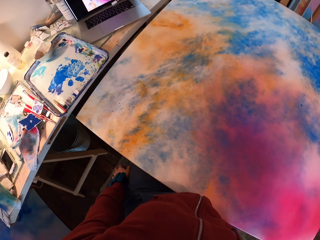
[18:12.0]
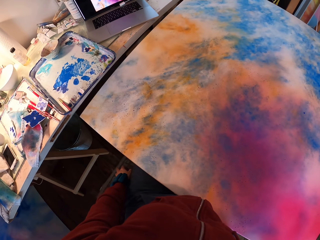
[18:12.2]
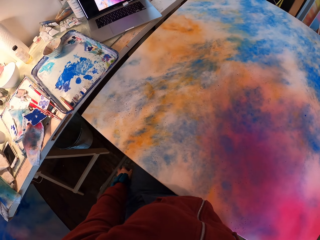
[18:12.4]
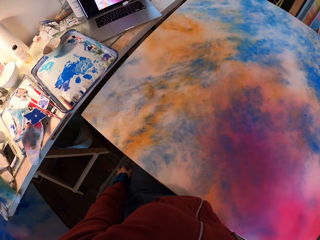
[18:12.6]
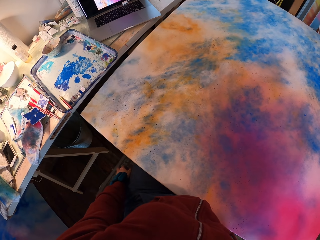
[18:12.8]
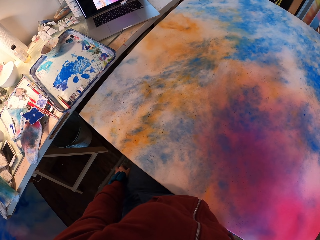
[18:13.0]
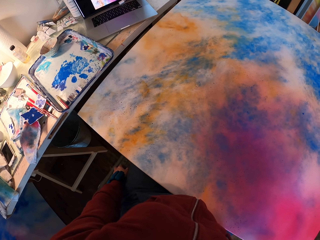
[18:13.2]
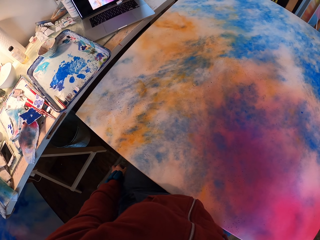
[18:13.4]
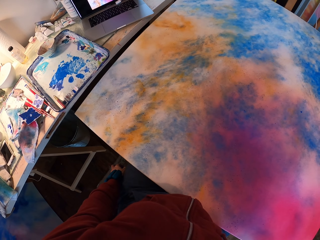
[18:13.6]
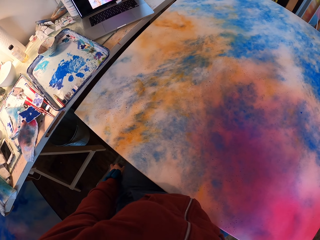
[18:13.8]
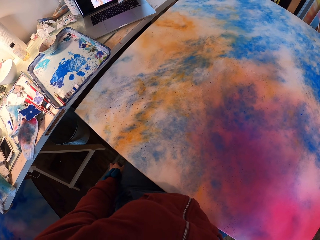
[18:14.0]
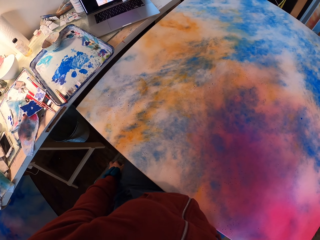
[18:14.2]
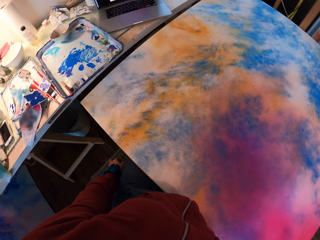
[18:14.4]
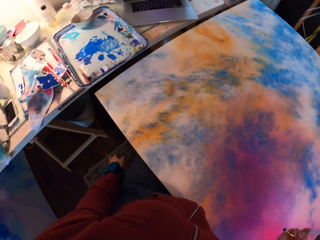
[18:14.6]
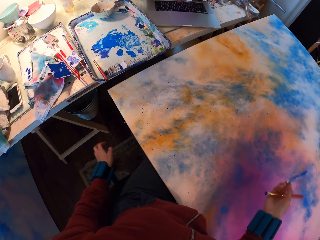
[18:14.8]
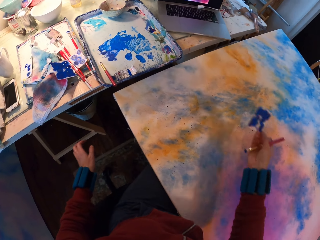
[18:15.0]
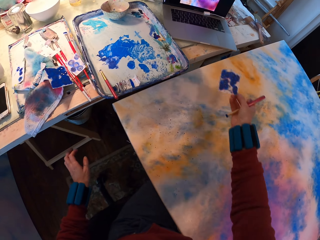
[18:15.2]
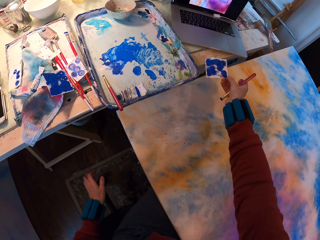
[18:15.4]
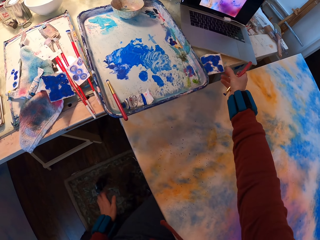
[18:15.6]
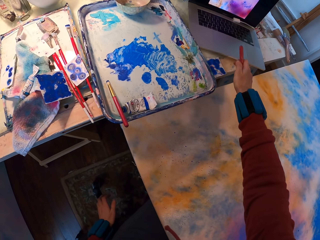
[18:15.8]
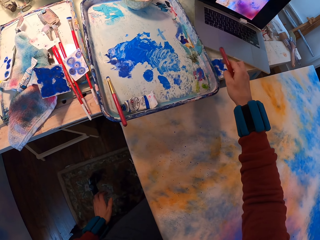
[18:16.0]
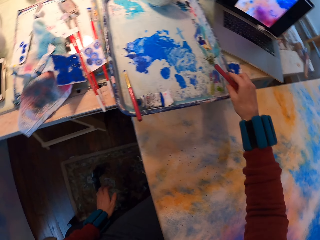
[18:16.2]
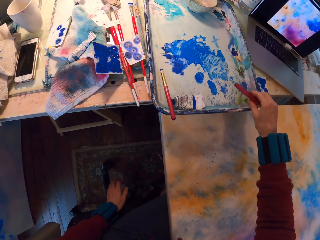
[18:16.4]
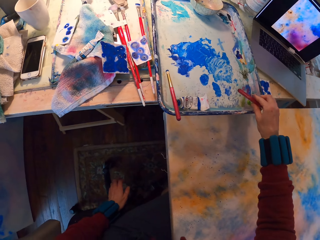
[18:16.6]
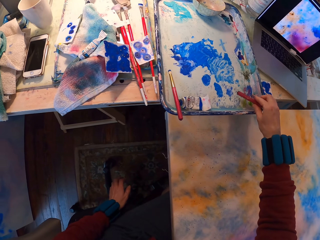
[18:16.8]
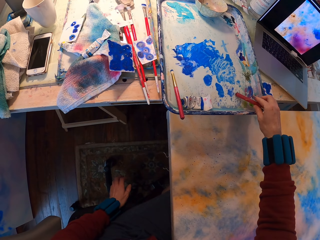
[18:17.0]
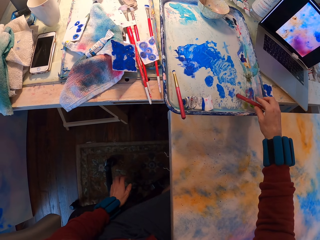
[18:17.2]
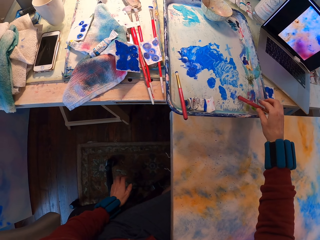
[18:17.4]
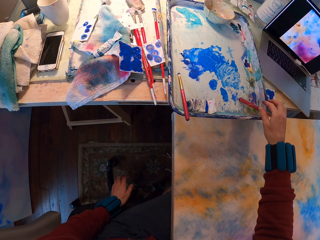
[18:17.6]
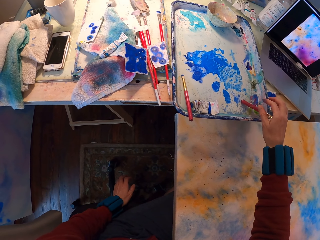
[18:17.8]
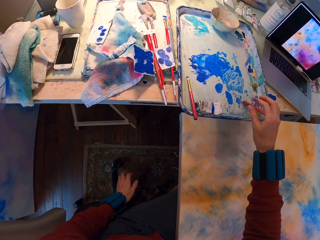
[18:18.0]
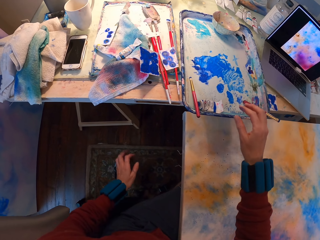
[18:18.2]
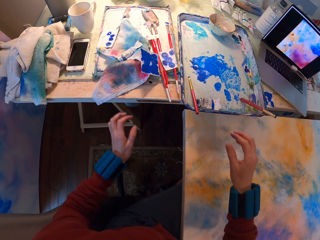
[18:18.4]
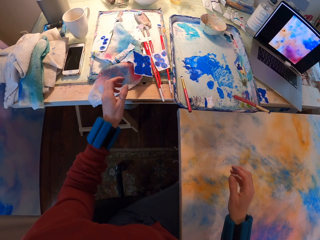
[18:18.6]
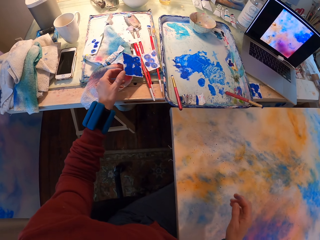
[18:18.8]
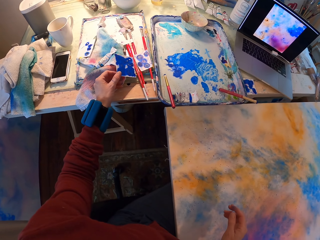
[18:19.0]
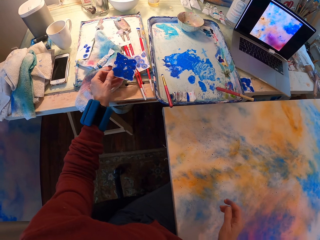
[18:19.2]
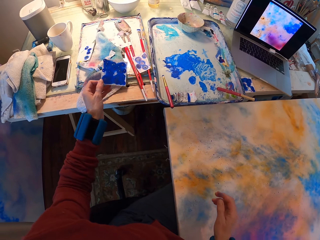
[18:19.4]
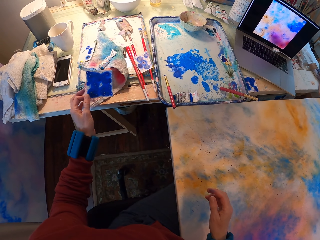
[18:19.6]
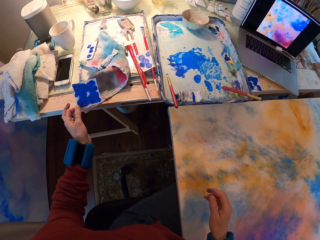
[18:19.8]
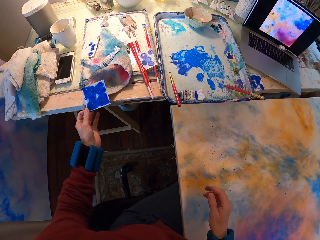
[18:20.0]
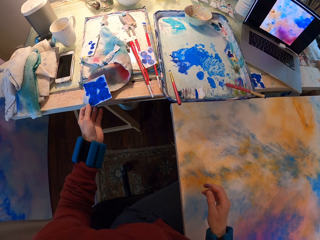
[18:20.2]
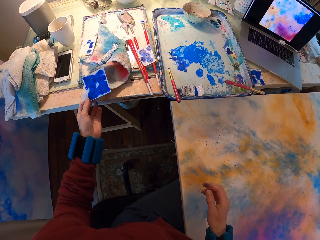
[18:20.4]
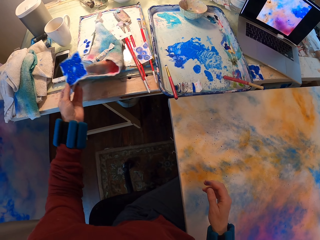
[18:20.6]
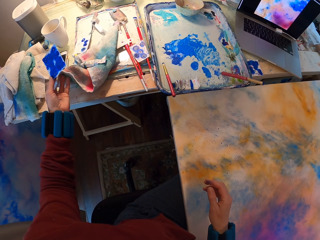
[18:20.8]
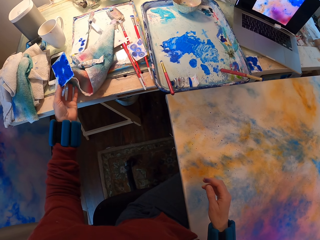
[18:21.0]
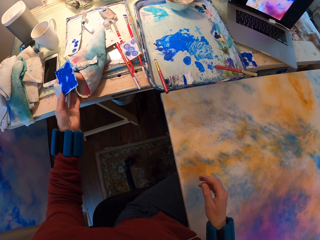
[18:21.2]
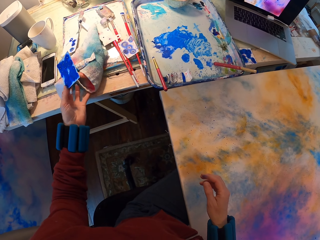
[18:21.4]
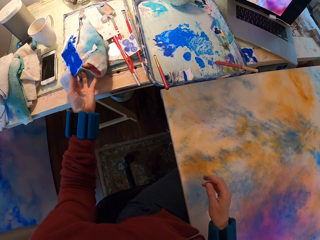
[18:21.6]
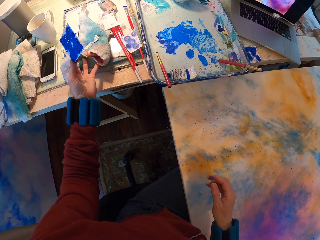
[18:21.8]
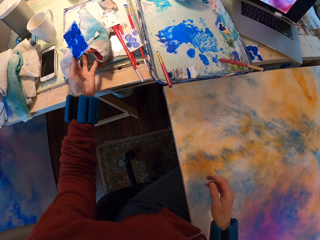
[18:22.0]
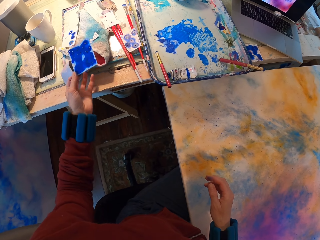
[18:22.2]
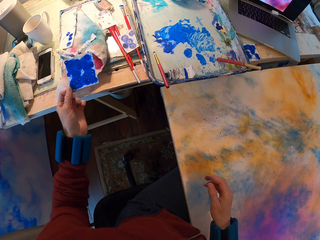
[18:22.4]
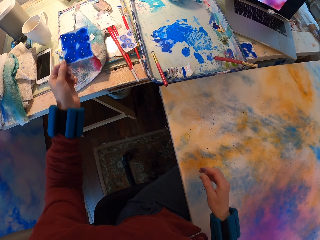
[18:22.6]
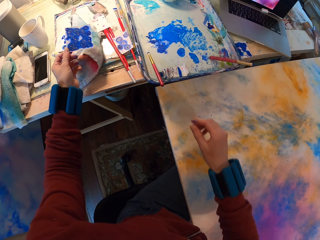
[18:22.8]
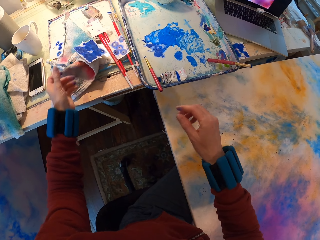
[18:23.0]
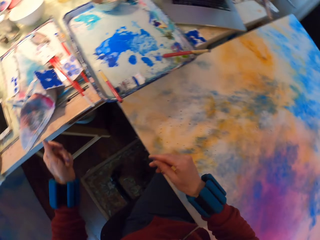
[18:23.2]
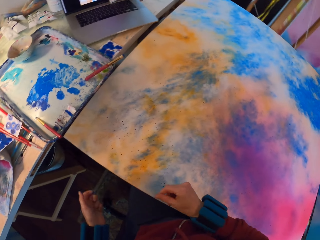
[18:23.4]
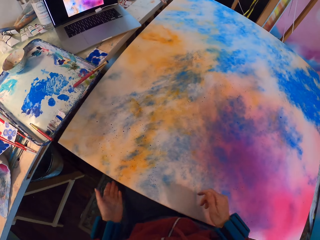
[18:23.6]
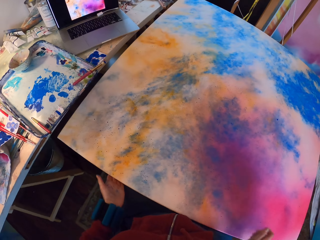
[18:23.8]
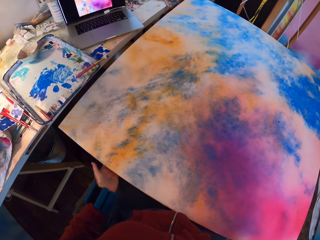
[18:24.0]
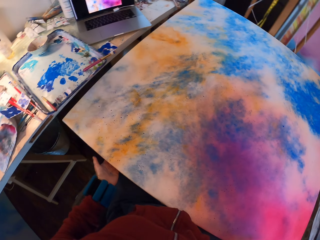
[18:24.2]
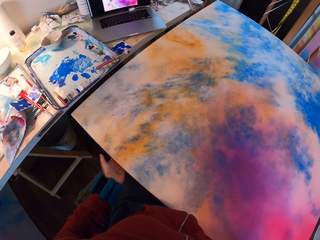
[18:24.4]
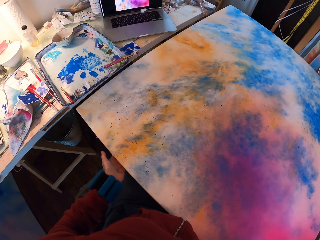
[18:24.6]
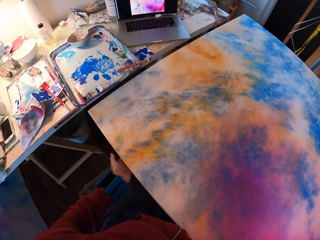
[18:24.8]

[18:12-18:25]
The camera wearer places the watercolor paper on the table. They place the paint brush in the tray. They pick up the watercolor paper on the table. They move the towel. They lift a cloth. They place the watercolor paper on the towel.

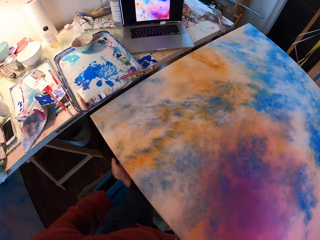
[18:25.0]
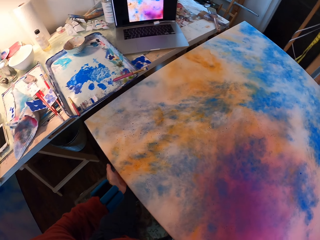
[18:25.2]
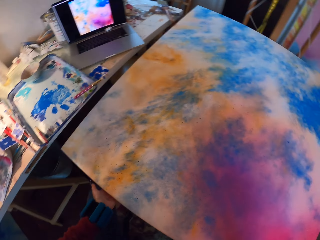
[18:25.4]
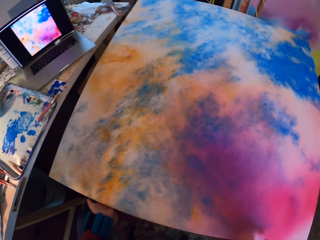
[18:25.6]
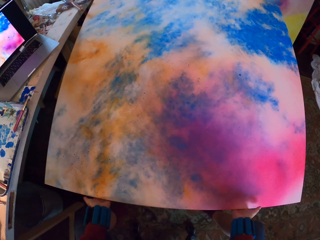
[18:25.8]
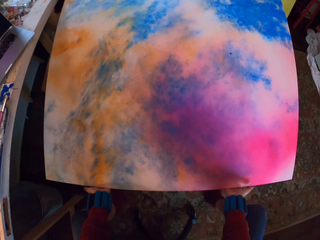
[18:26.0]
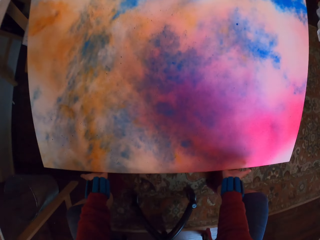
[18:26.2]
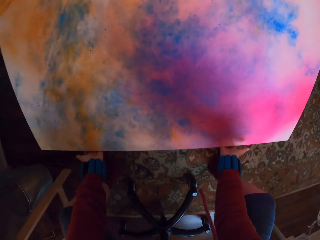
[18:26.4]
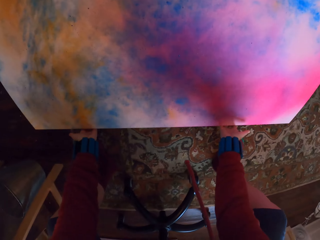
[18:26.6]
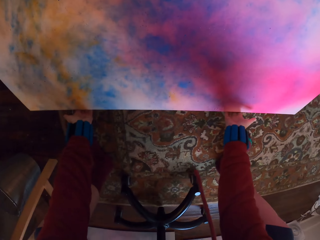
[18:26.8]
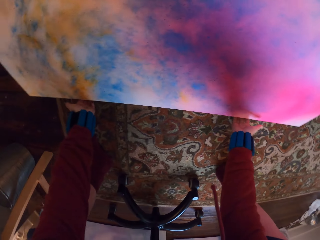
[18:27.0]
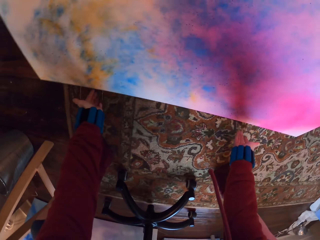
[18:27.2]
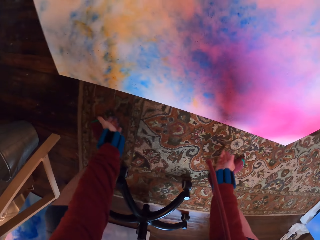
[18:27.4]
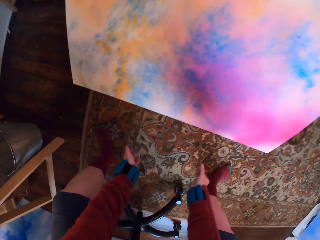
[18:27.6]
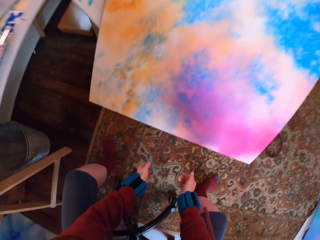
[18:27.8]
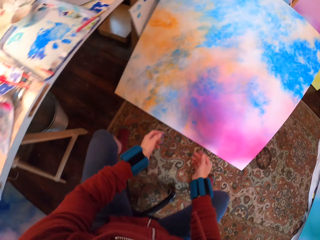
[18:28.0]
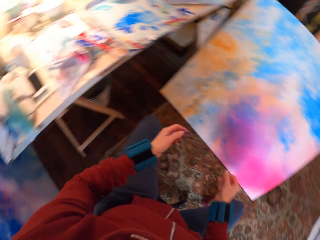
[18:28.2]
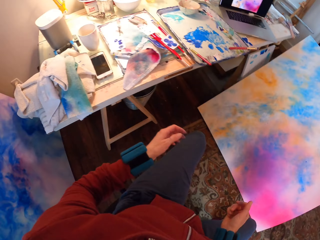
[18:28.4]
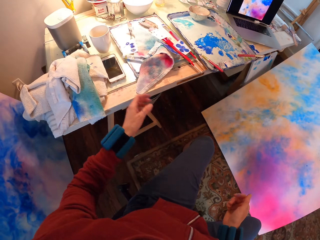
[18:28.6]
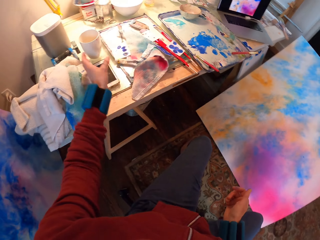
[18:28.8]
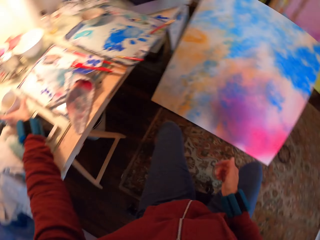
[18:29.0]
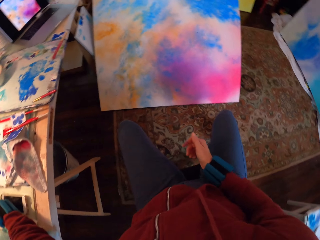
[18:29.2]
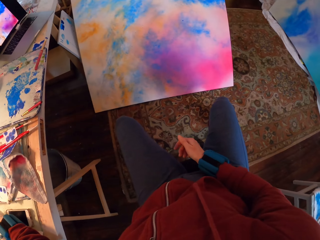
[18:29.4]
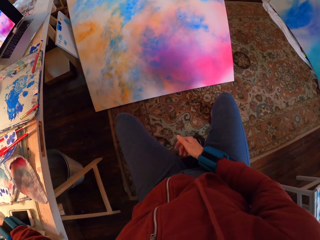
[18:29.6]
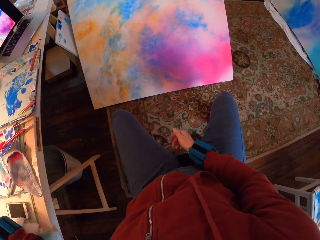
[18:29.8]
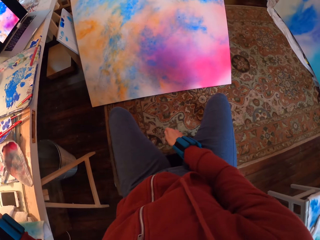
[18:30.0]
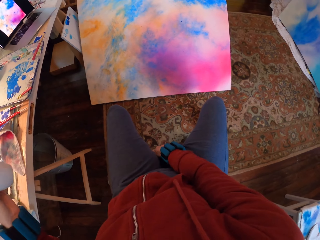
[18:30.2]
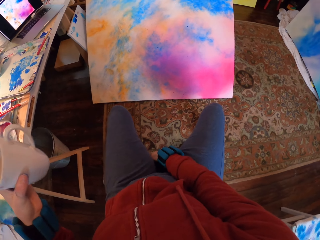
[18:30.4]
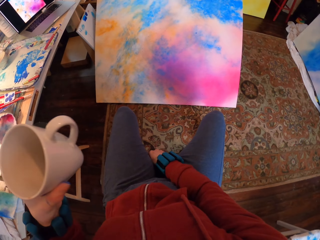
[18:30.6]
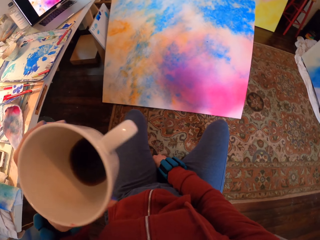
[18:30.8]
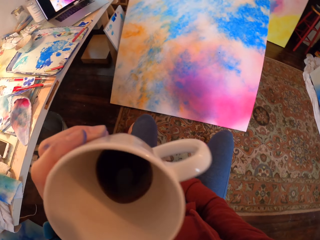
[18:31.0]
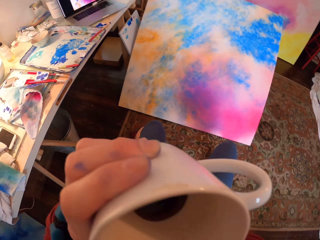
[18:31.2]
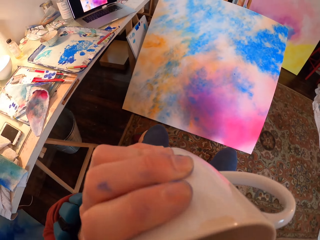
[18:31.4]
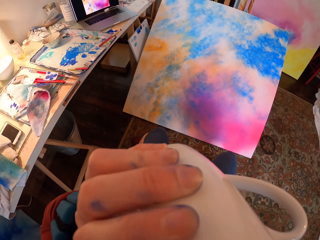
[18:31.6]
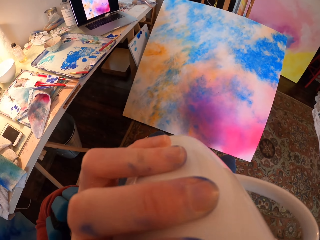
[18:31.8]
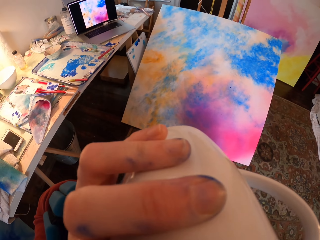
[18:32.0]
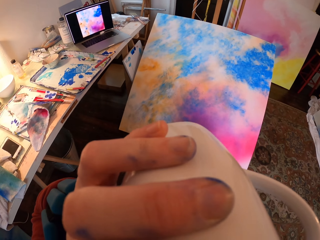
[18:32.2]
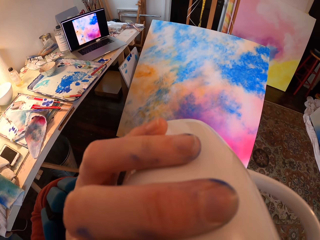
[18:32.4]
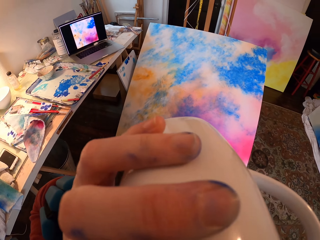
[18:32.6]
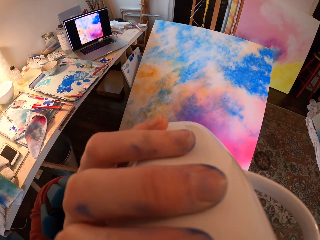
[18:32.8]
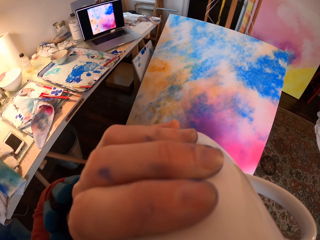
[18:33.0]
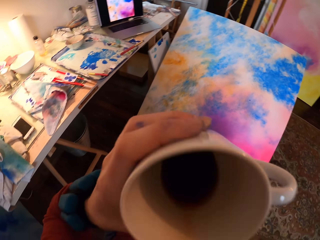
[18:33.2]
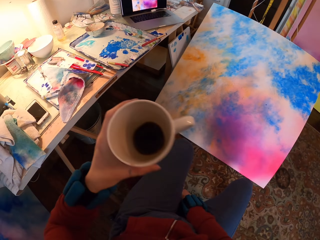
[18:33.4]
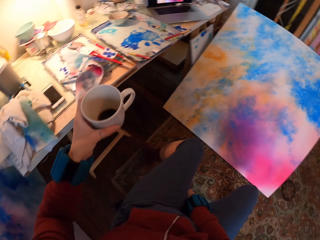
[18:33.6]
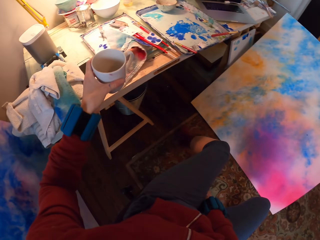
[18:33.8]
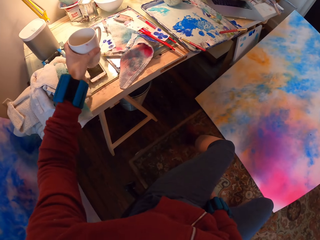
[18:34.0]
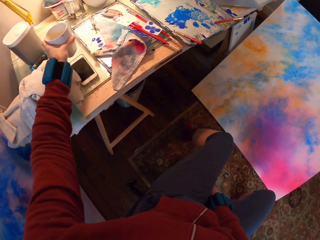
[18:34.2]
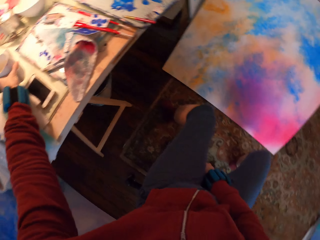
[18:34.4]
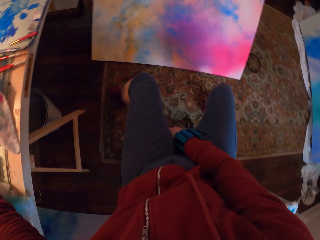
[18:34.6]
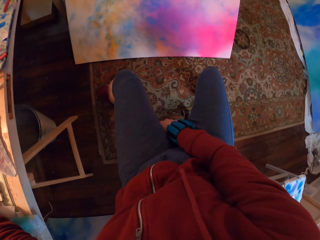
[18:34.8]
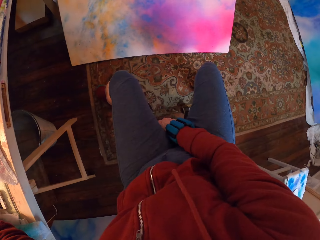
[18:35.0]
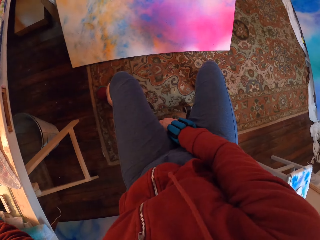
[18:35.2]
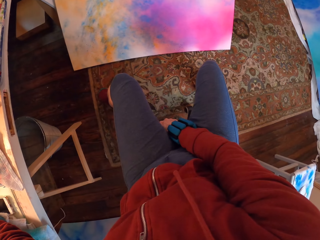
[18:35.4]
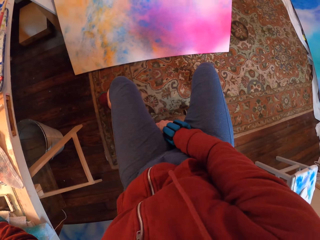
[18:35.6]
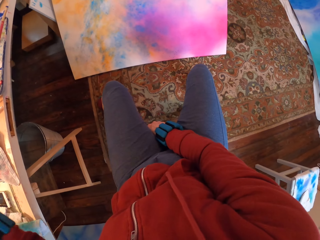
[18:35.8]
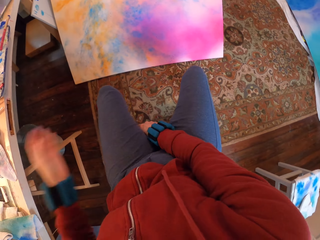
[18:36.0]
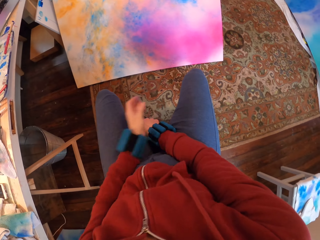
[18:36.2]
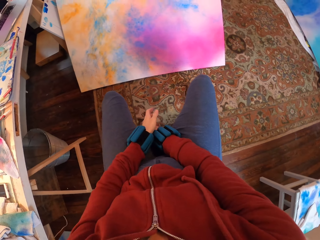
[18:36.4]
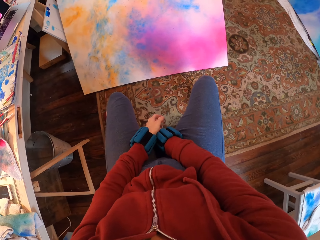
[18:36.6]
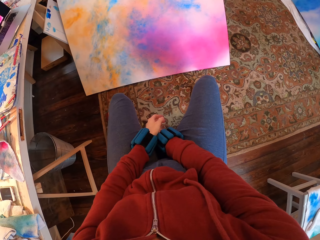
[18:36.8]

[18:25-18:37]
The camera wearer lifts the canvas. They lower the Masonite board to the floor. They pick up a mug on the table and drink coffee. They place the mug on the table.
